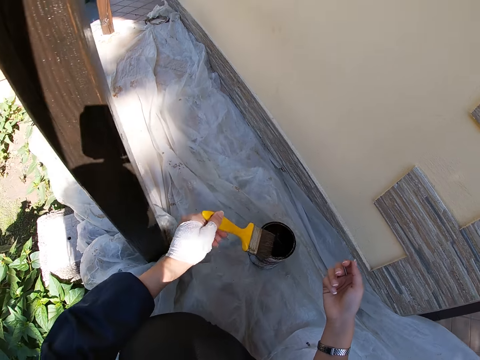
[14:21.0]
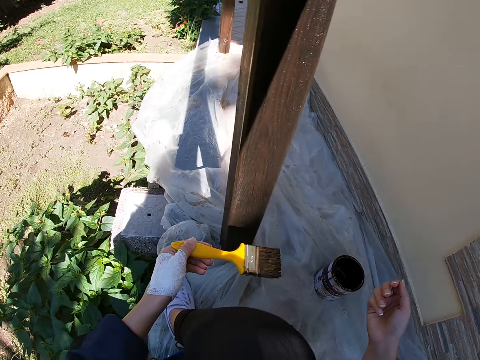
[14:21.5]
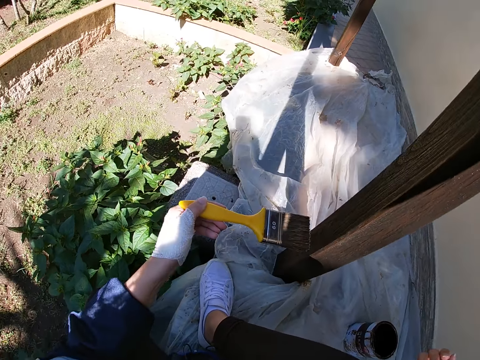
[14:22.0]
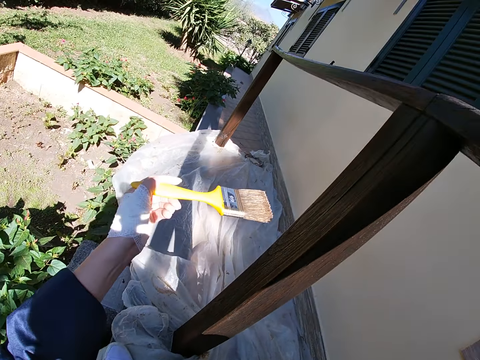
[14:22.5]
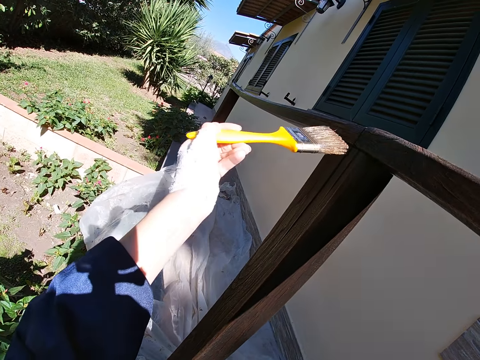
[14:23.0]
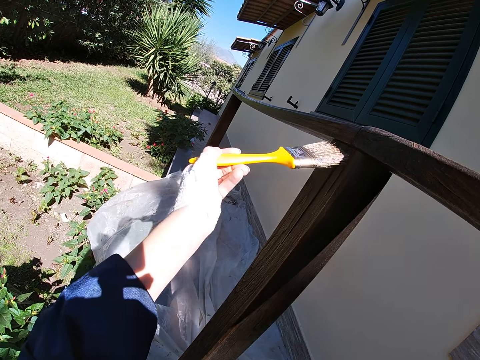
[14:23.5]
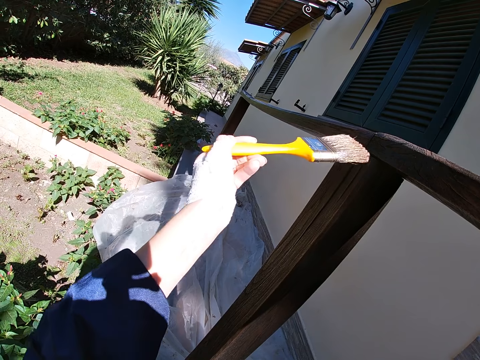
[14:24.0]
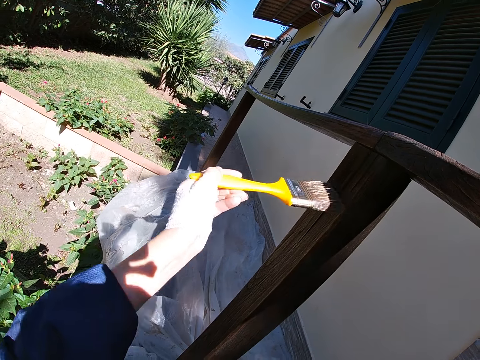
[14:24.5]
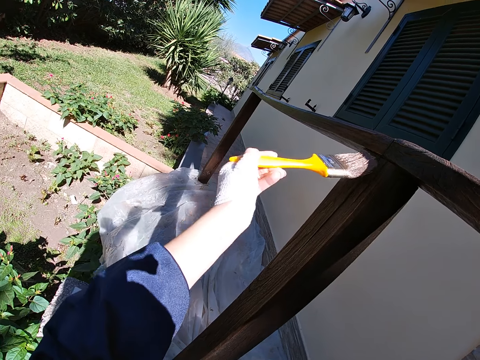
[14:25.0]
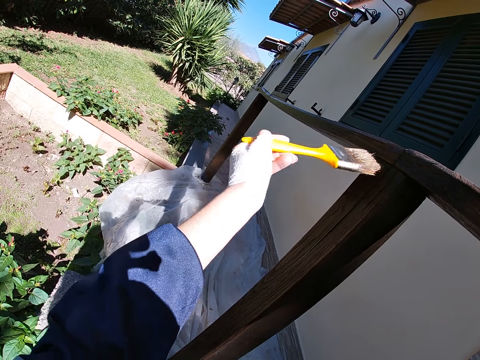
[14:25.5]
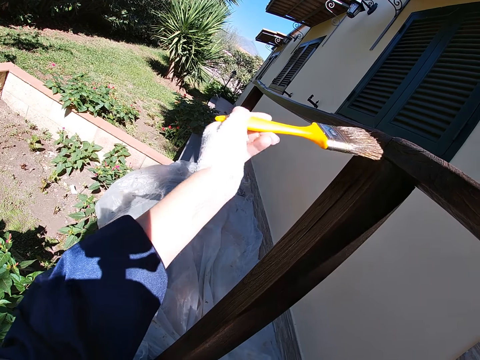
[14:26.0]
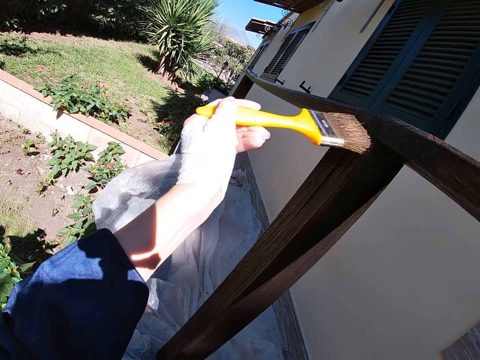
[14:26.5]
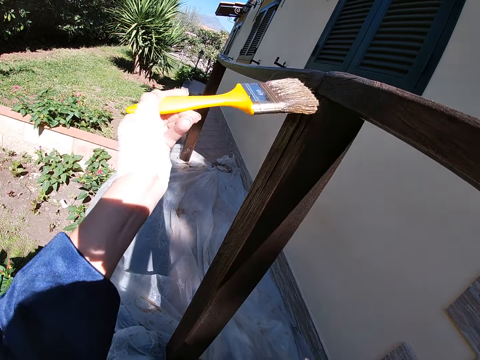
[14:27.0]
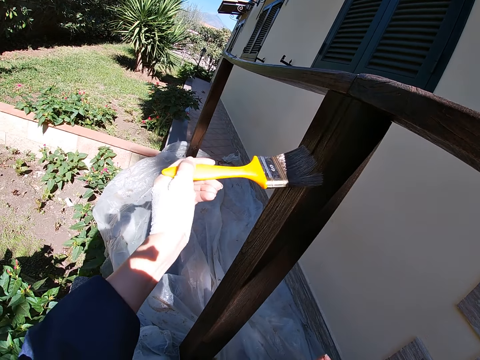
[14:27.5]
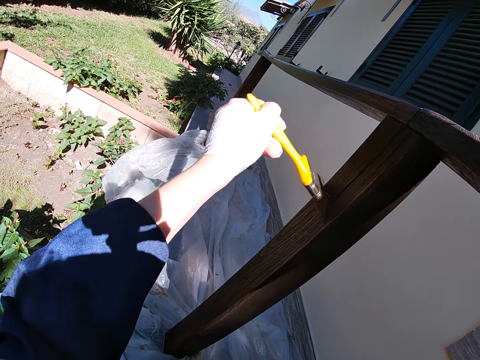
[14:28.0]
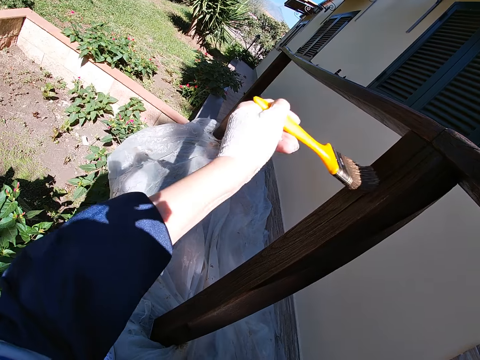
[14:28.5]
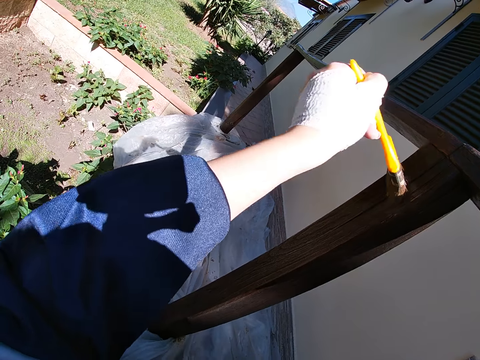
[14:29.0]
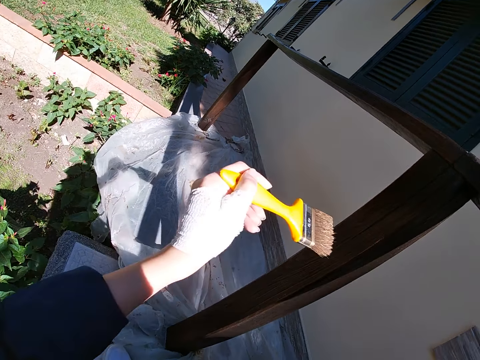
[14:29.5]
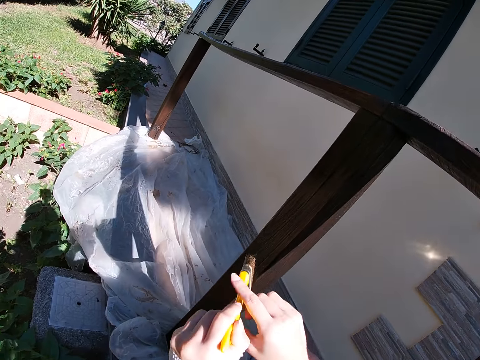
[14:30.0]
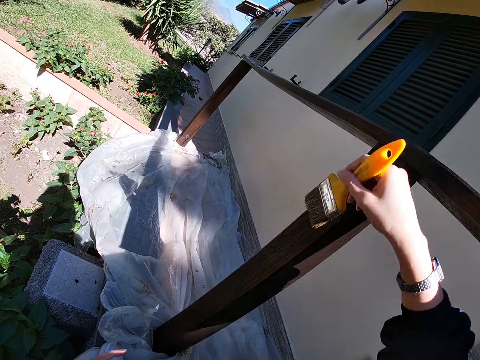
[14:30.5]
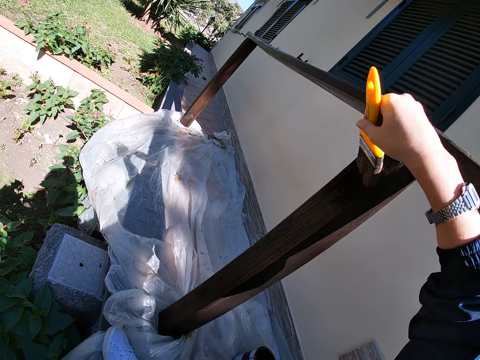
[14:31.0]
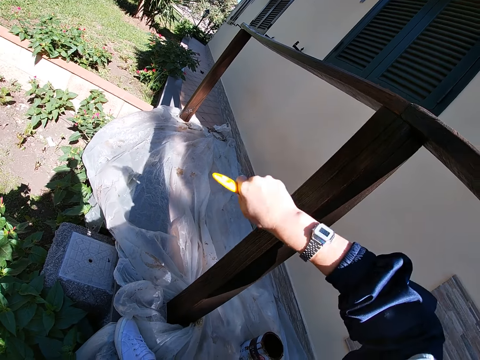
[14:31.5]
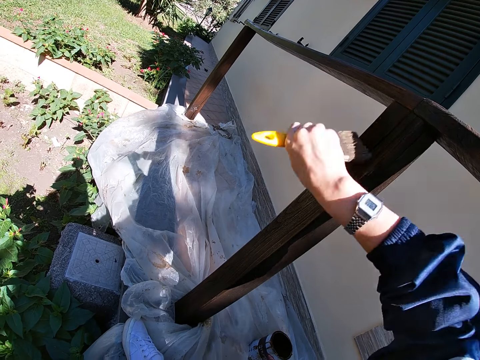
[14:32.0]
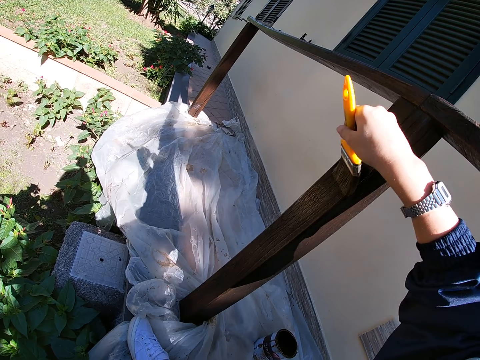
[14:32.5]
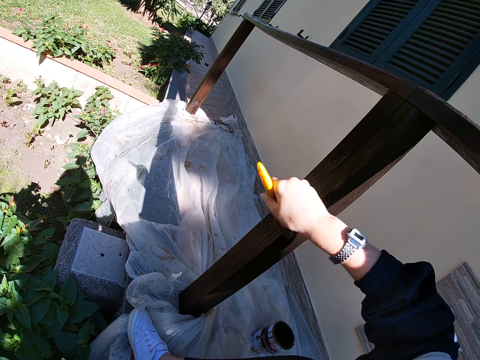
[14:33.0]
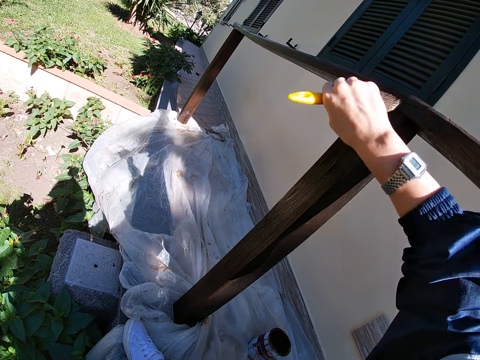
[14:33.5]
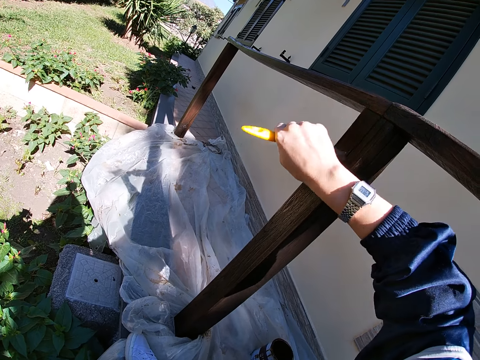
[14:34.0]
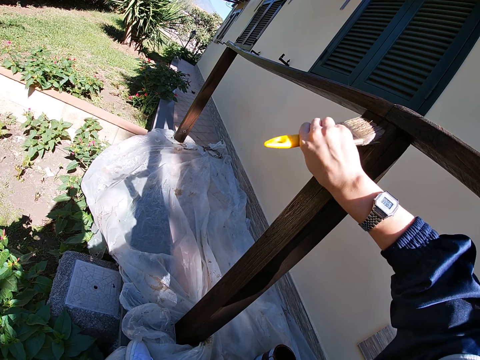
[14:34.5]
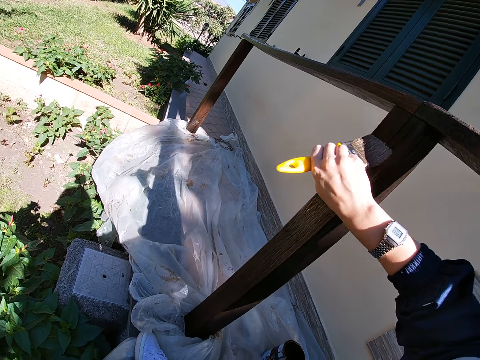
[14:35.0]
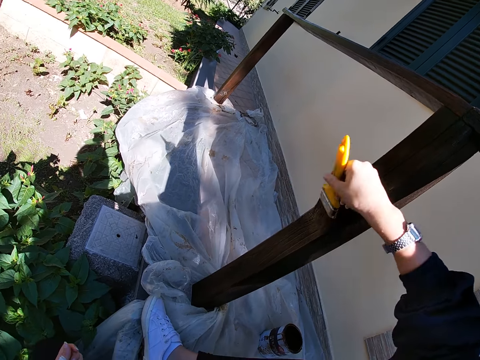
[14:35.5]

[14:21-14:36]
The camera wearer paints the balcony rail with the paint brush. She passes the paint brush from her left hand to her right hand. She paints the balcony rail with the paint brush.

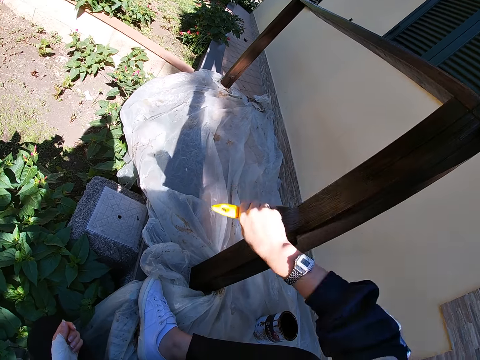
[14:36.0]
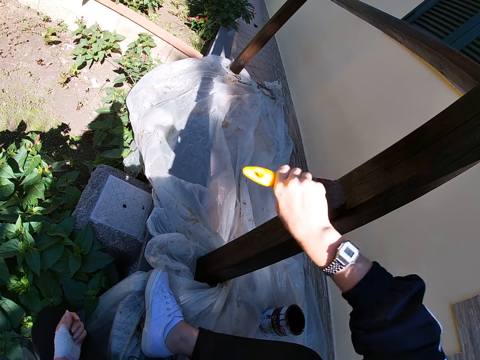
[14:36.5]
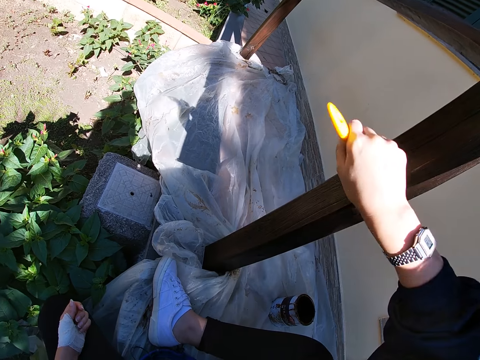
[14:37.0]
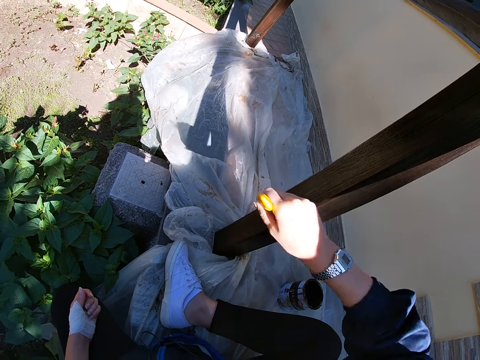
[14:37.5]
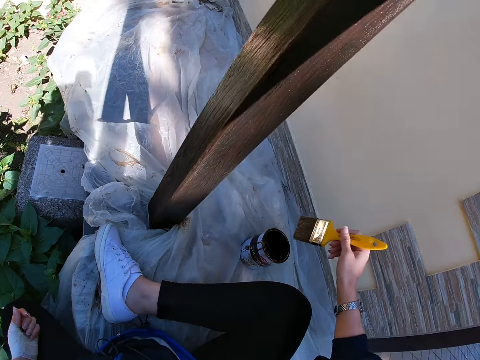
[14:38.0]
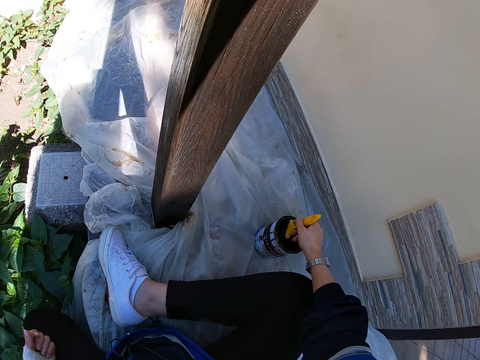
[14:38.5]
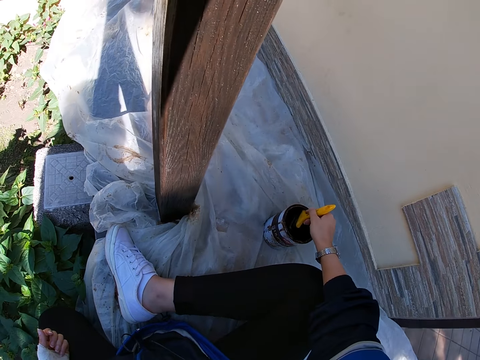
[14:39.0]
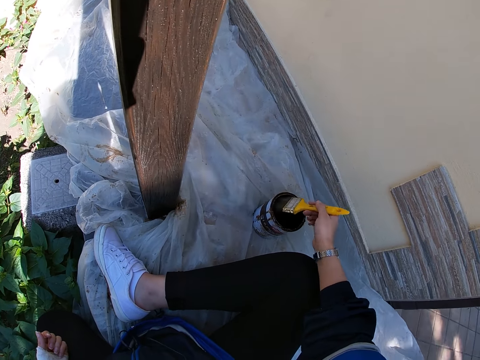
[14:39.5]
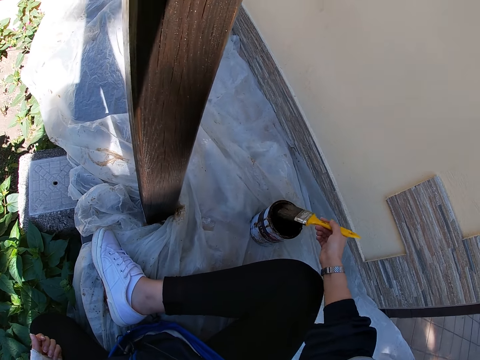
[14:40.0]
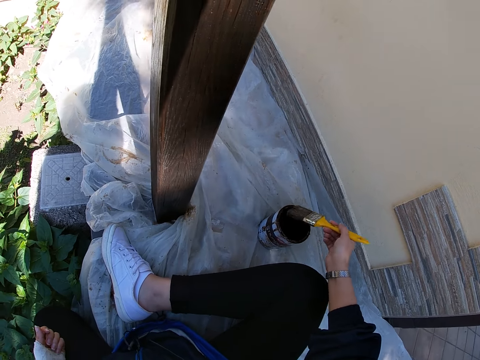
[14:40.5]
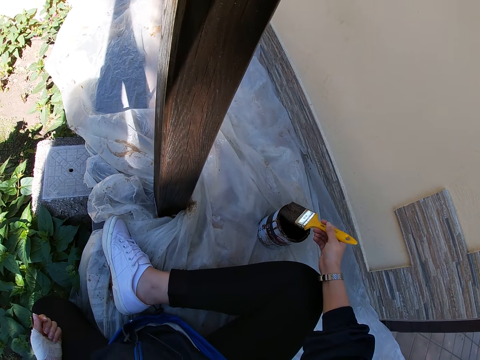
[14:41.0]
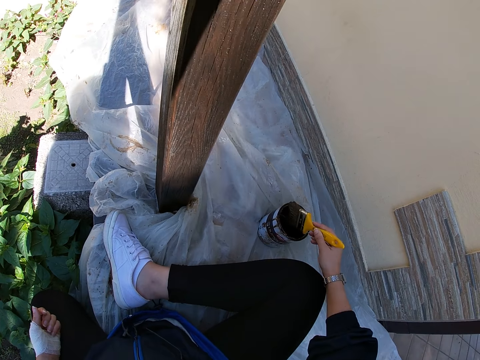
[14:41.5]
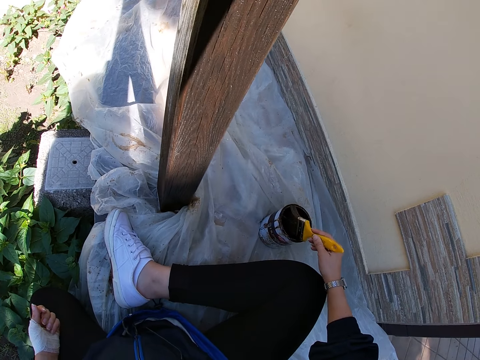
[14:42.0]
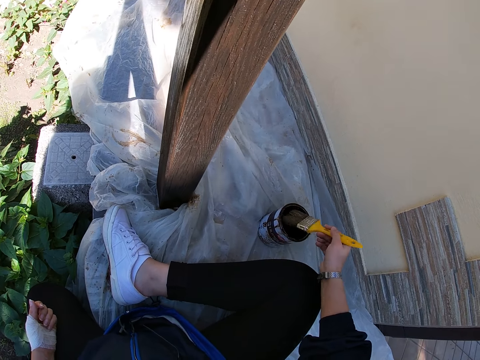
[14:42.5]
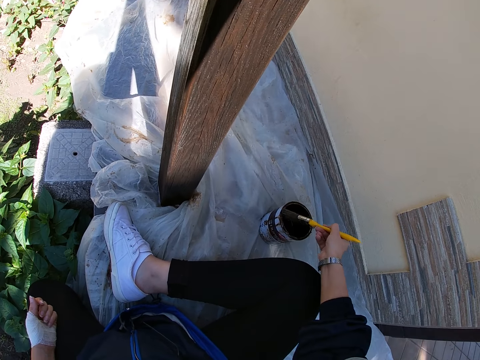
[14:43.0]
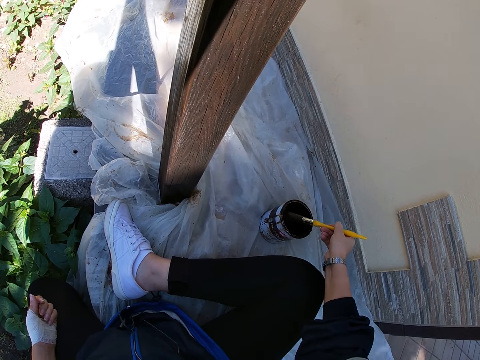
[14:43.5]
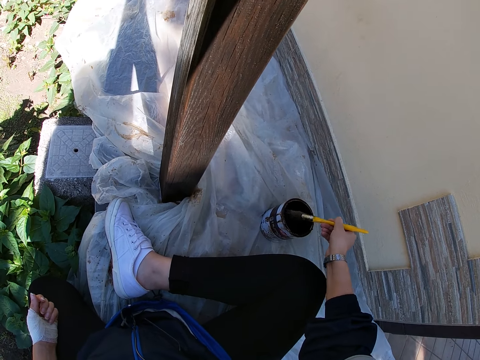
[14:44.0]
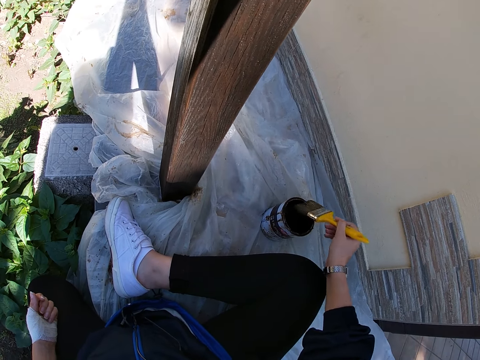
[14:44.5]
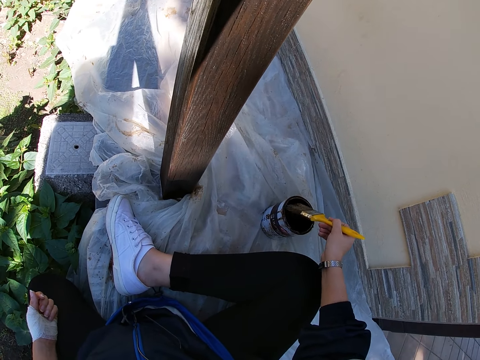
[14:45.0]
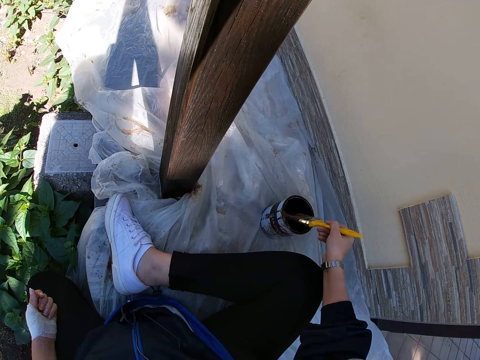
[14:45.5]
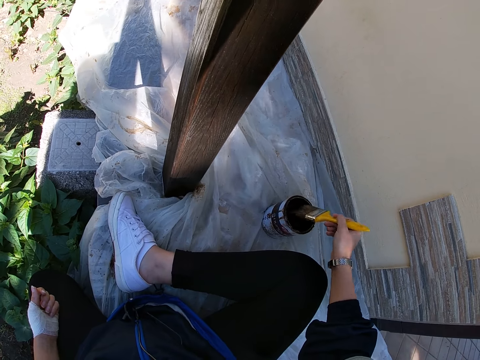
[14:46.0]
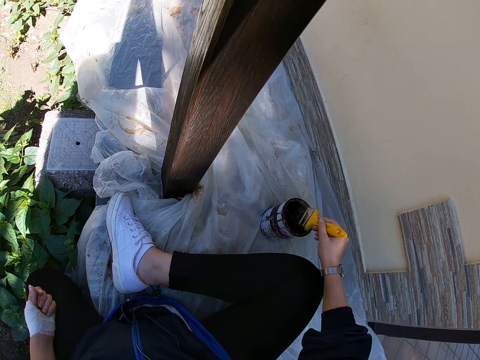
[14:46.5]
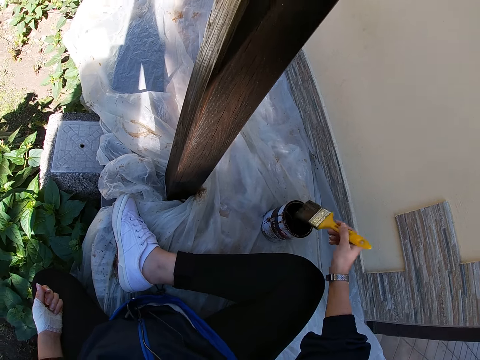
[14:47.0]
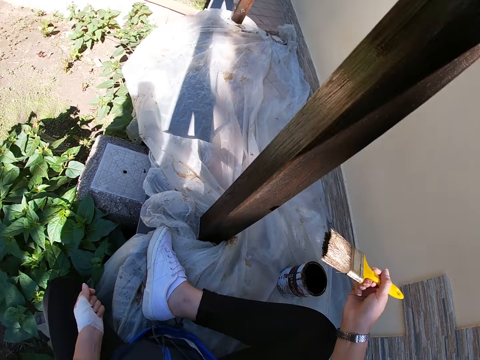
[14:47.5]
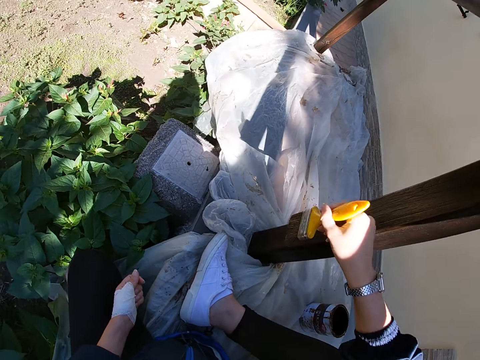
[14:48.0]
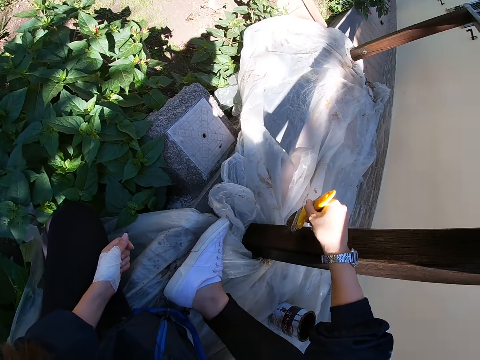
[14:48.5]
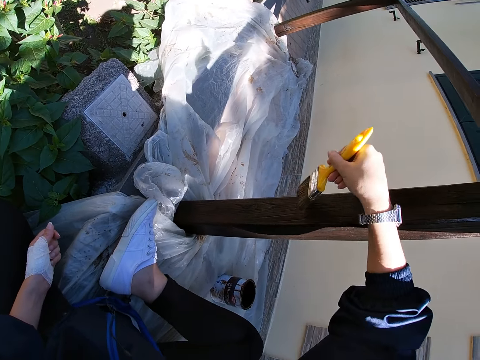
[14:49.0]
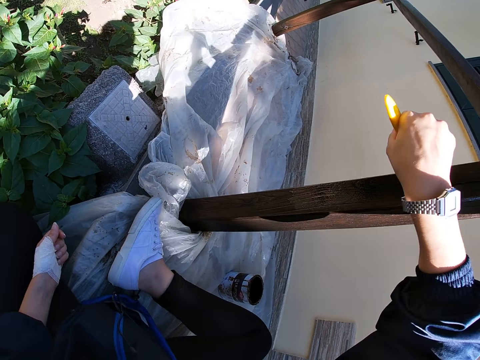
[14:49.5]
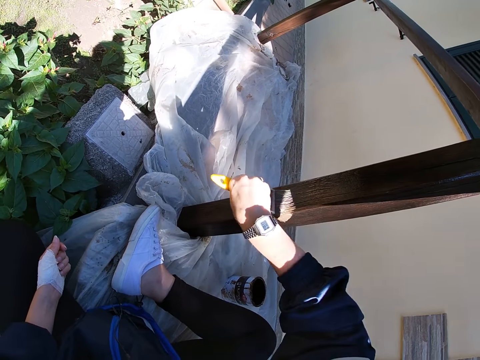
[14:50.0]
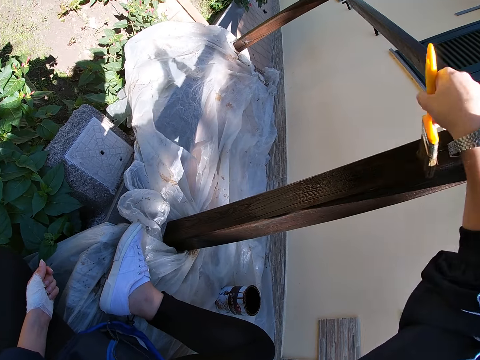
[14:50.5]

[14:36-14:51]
The camera wearer takes some paint from the paint can with the paint brush. They paint the balcony rail with the paint brush.
